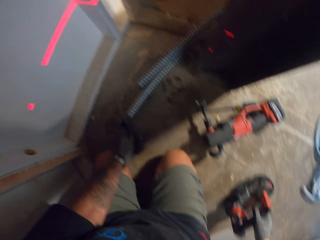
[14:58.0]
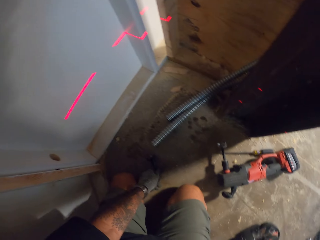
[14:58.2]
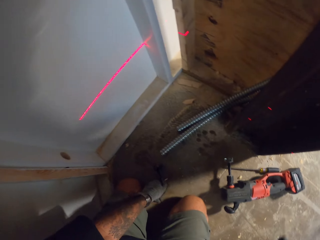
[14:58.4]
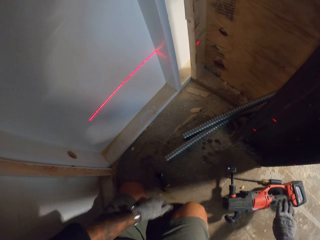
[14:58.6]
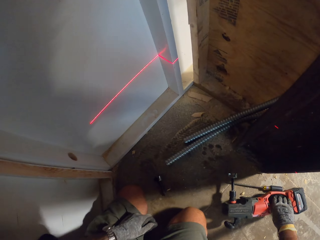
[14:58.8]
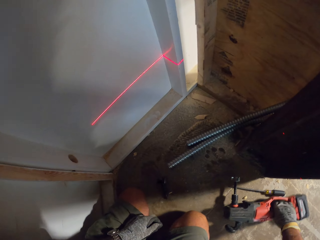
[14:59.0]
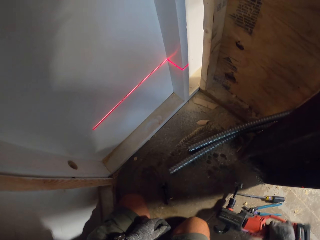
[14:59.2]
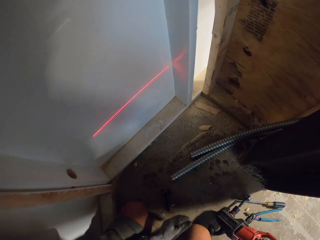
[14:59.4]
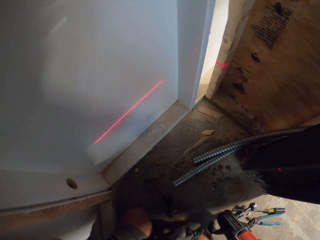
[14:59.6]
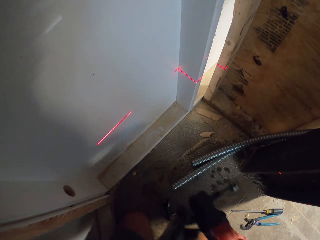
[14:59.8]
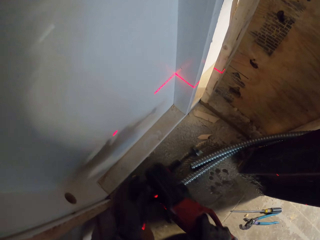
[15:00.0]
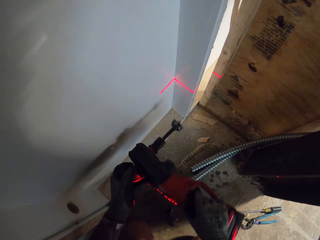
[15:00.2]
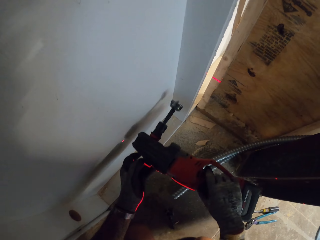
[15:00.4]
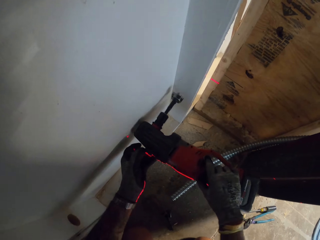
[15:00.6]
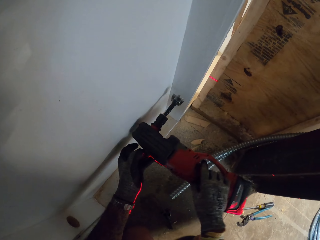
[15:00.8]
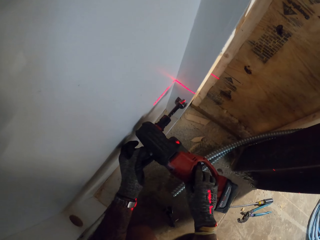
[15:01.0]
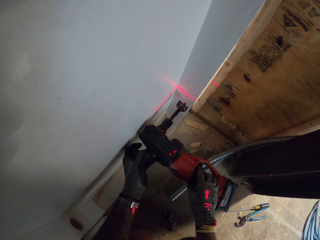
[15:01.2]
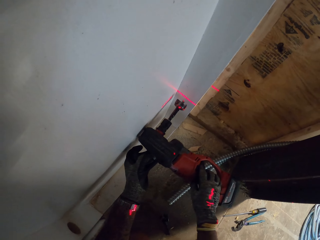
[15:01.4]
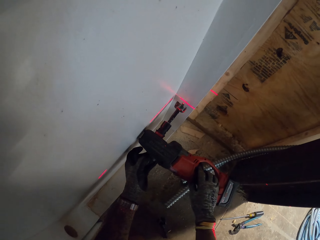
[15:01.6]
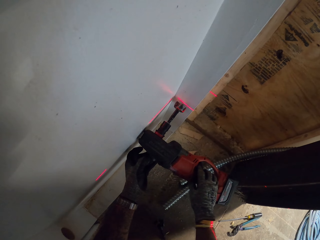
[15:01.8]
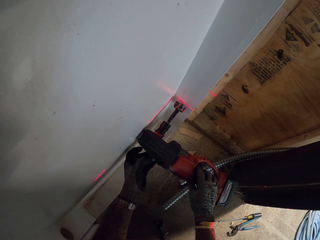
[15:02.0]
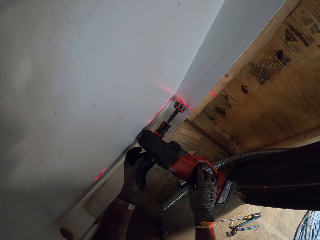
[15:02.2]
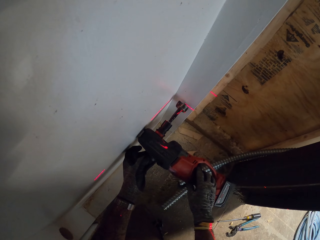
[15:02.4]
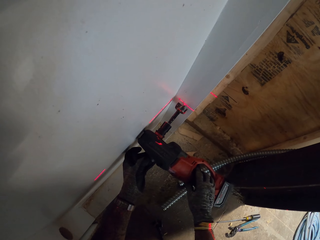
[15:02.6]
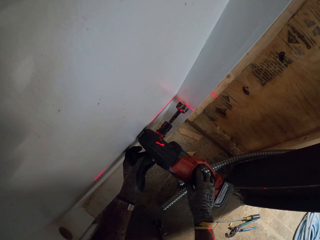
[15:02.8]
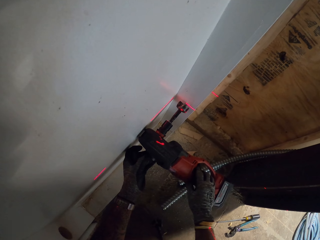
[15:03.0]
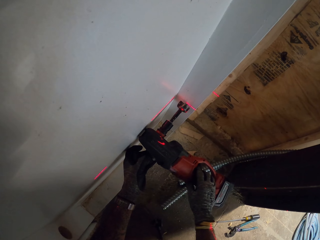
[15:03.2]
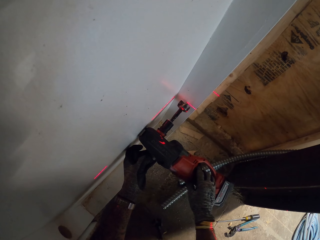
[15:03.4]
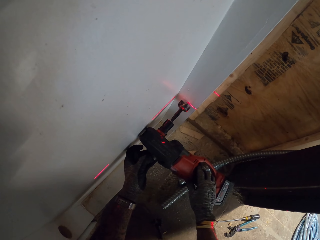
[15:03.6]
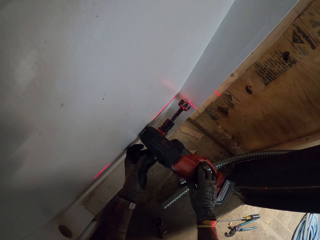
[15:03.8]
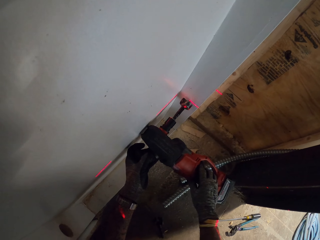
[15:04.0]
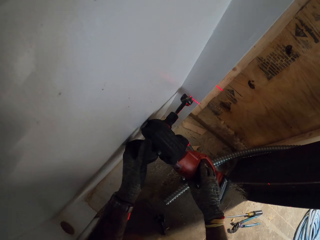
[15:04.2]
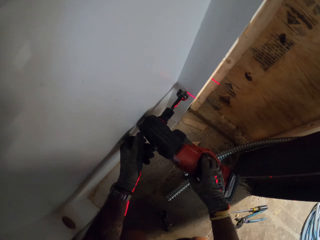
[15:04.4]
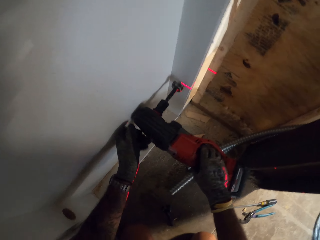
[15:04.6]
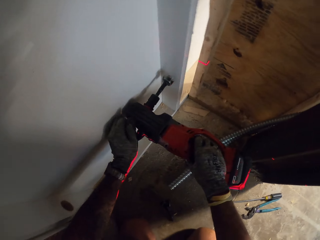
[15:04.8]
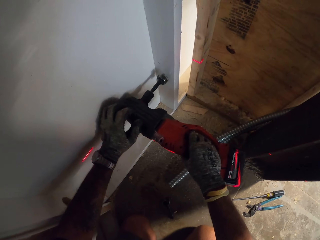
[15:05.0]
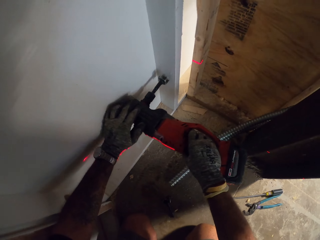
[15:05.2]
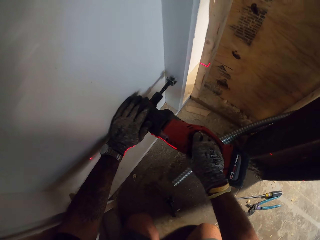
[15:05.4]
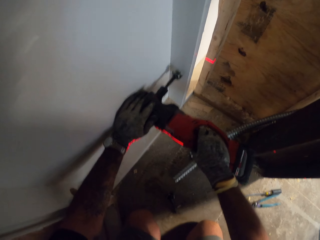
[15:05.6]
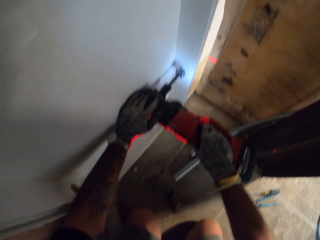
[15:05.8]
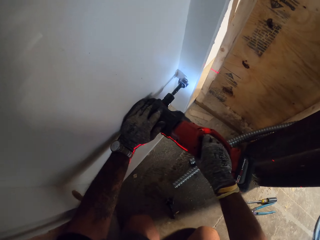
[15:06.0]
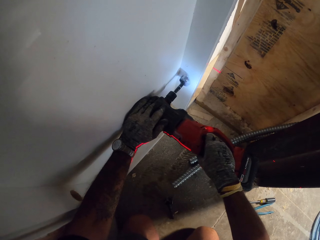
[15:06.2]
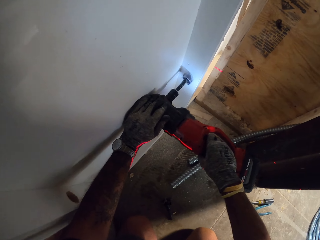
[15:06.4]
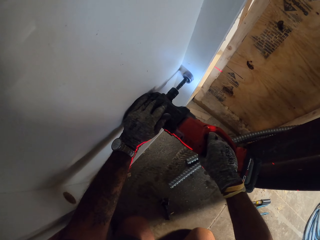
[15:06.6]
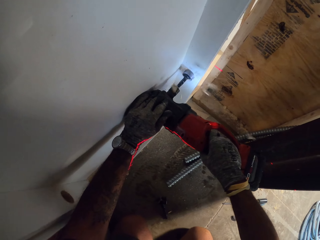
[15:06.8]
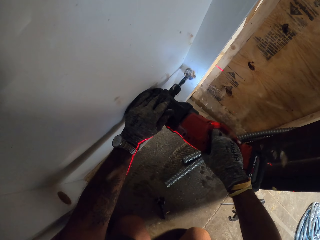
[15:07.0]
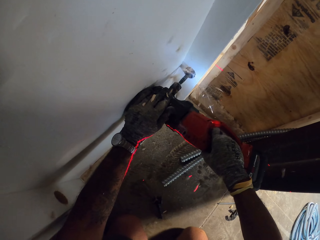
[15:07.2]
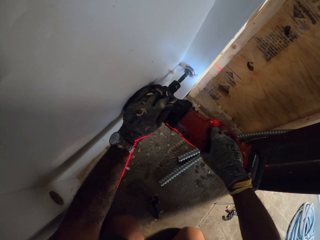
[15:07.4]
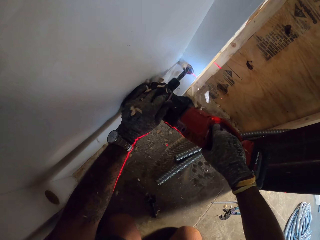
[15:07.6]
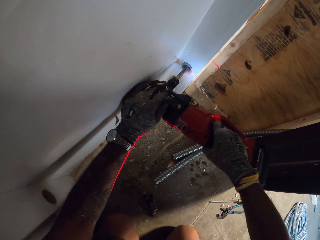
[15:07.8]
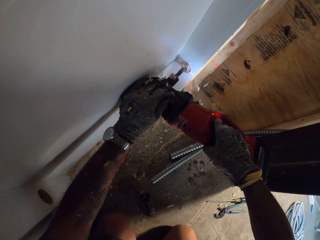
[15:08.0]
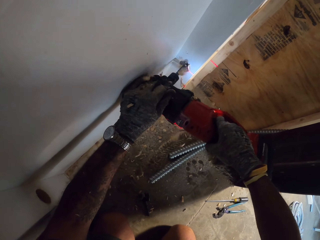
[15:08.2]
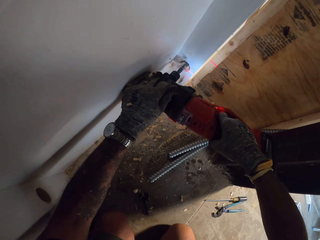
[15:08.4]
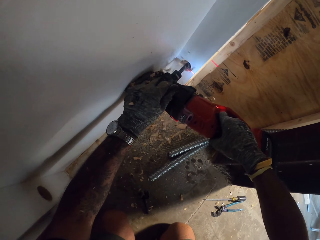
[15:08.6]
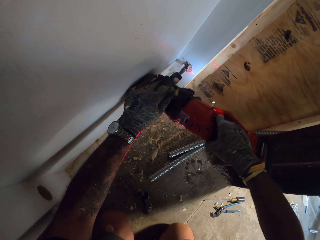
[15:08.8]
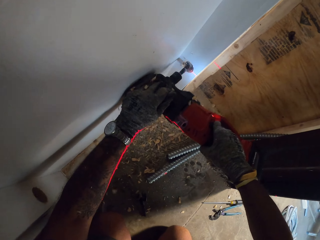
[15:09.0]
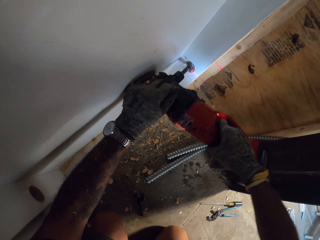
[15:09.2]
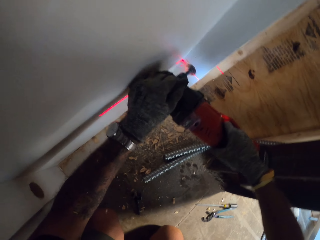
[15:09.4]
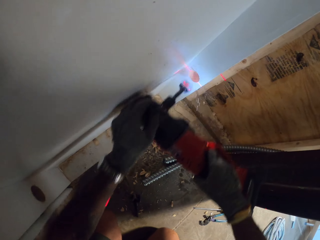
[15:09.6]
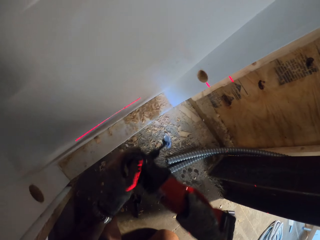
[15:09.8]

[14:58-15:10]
The camera wearer puts the pipe cutter on the ground. They pick up the clichet. They drill the wood with the electric clichet. They drill the wall with the drill.

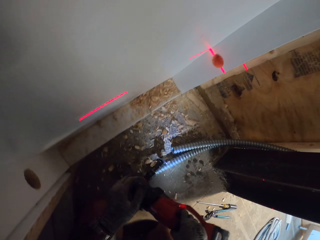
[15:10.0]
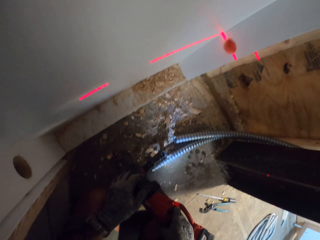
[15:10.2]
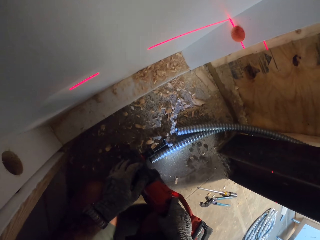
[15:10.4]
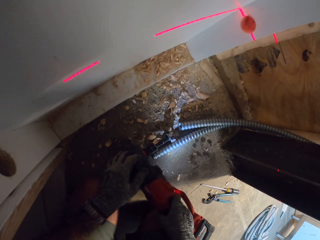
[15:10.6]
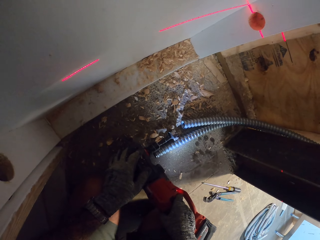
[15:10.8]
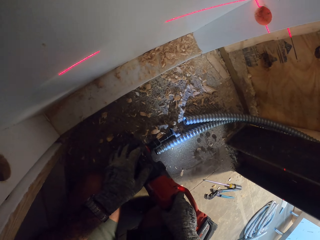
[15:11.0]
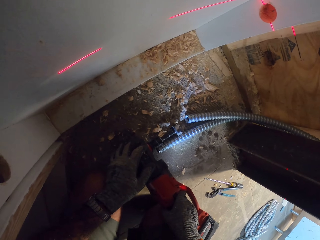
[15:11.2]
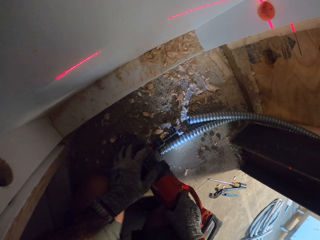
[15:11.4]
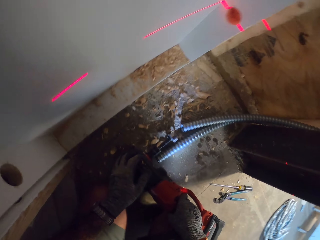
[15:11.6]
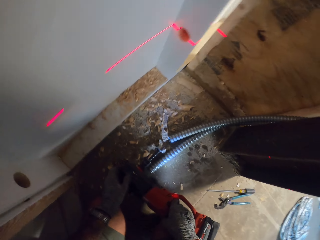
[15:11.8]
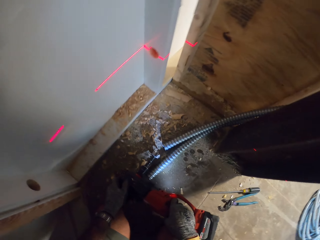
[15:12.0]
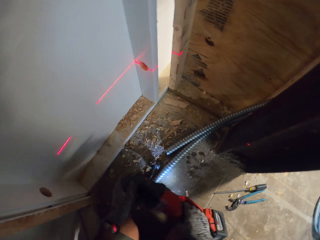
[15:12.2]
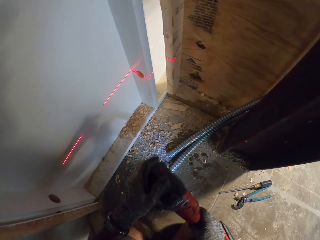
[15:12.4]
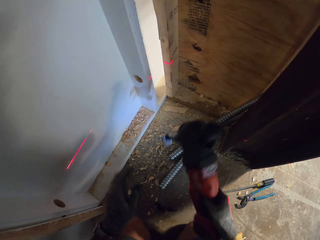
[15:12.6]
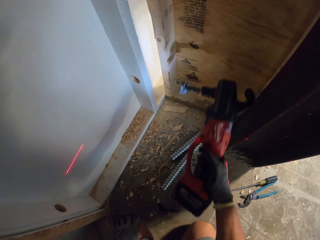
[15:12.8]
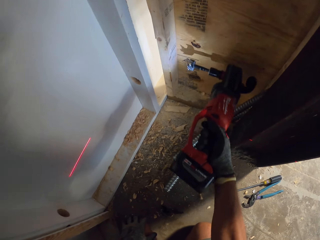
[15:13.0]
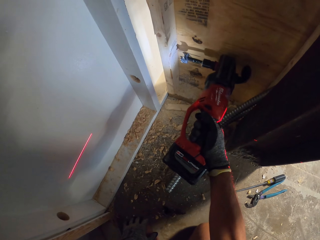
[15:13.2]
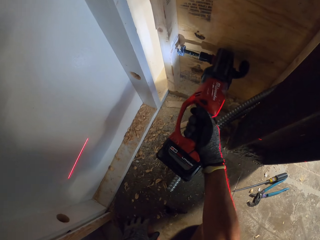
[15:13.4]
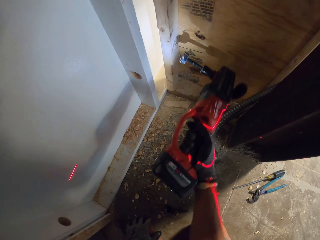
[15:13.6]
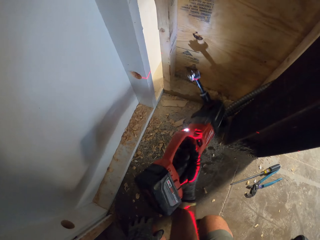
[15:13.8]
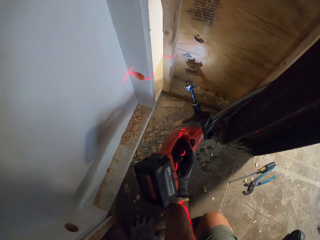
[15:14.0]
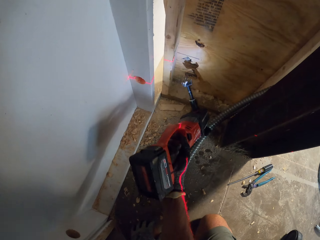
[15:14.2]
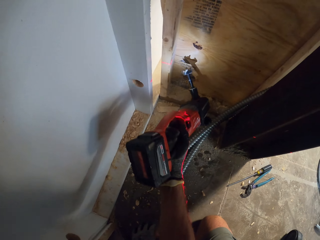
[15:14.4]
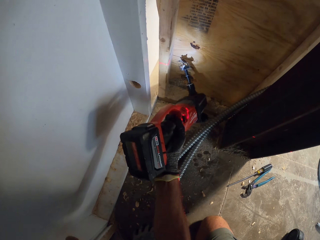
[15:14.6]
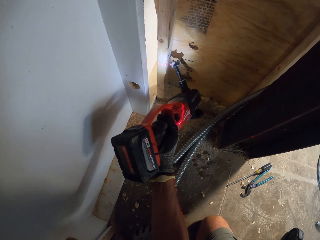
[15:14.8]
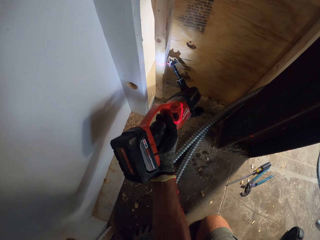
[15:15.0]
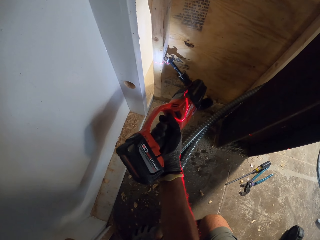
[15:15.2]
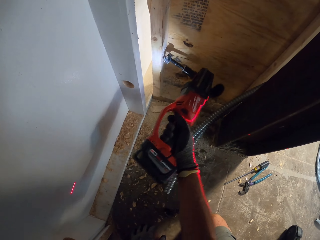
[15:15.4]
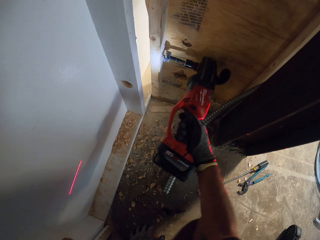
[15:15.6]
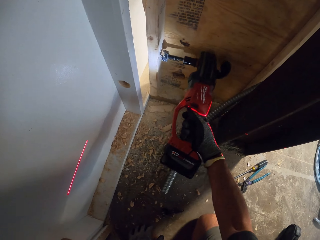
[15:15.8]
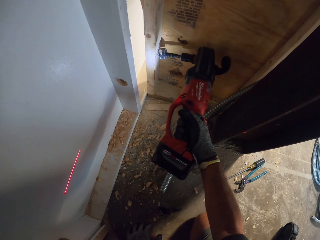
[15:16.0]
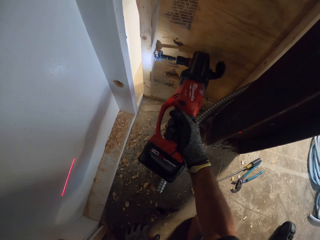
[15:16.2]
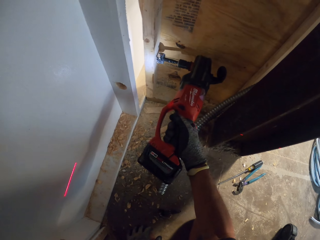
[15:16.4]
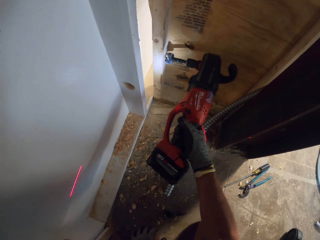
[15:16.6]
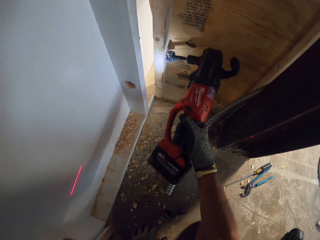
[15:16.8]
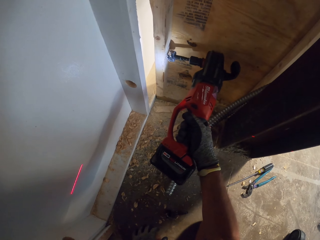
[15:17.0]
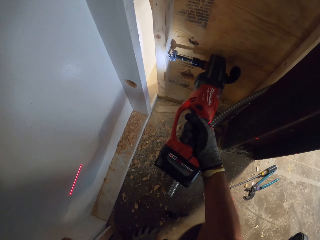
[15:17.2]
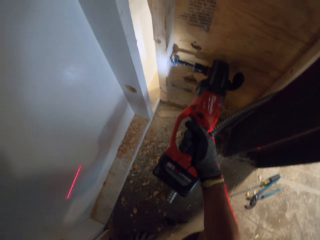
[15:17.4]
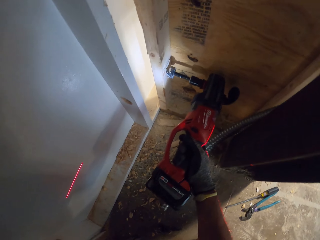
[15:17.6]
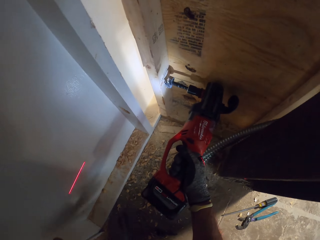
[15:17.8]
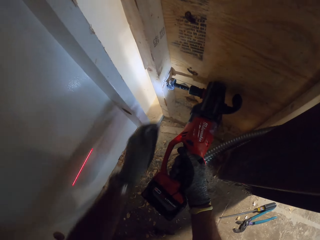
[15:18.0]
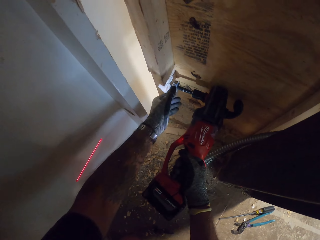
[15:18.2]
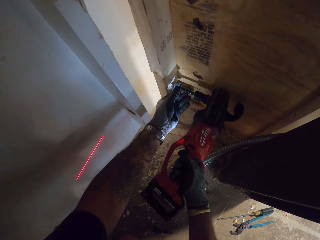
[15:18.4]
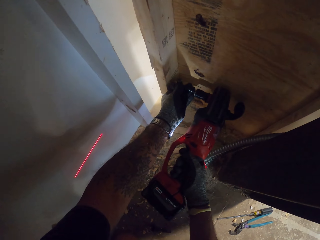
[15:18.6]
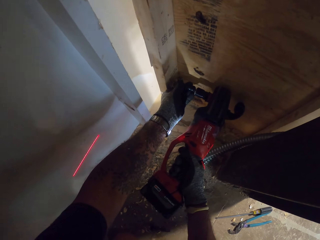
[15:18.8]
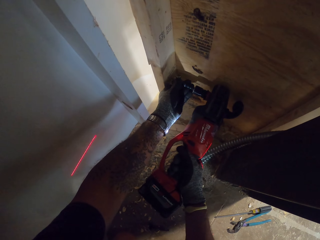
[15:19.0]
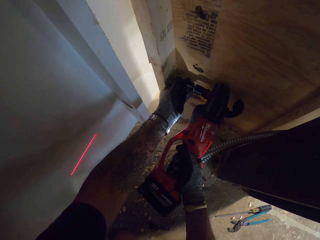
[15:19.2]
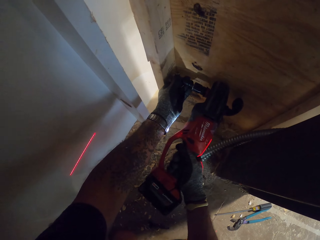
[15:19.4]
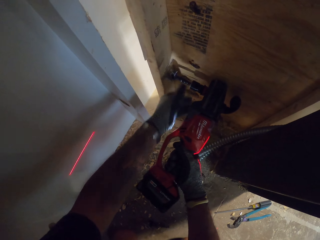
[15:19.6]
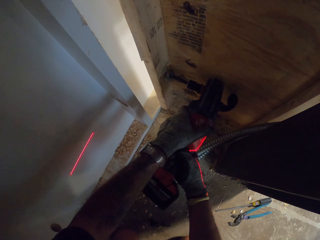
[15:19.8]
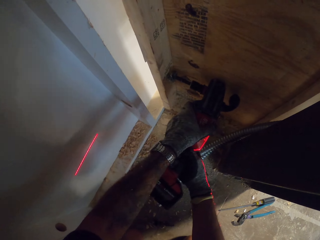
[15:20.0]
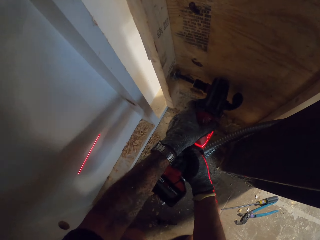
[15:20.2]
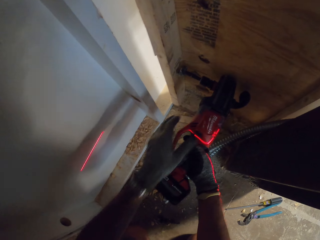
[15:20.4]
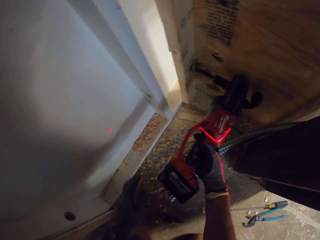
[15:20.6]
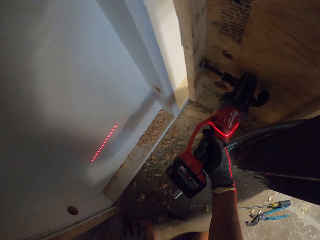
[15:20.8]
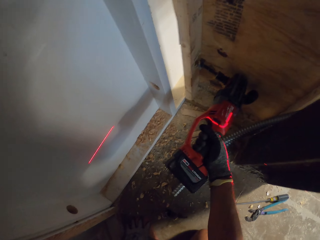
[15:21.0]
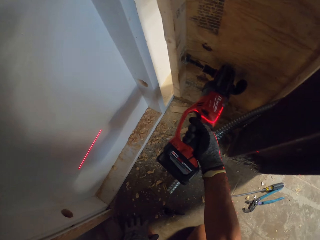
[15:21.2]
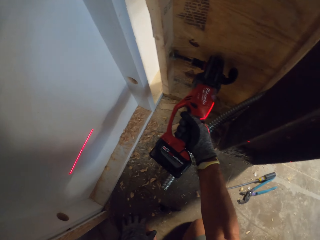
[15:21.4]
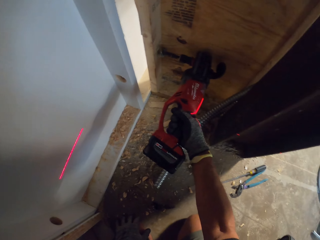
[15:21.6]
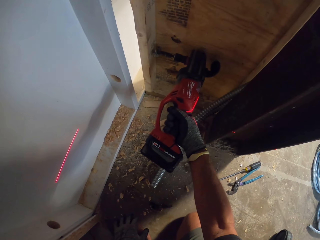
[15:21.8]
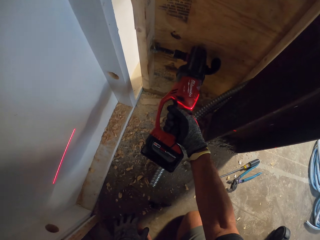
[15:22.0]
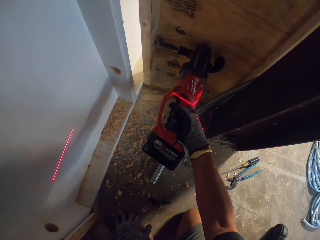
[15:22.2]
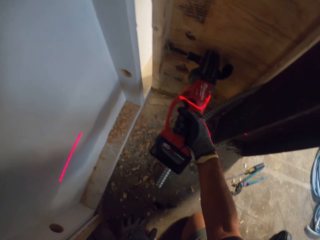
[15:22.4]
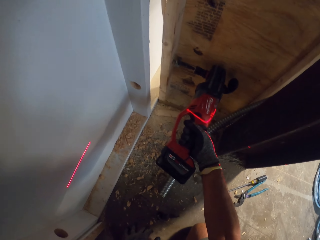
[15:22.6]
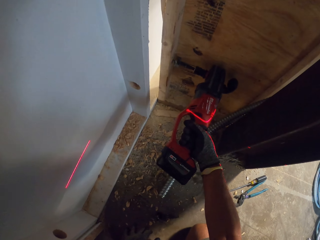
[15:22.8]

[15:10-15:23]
The camera wearer puts the electric clichet on the ground. They look at the hole. They drill the wood.
